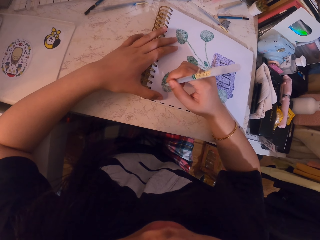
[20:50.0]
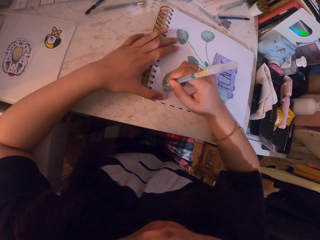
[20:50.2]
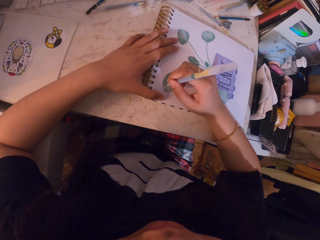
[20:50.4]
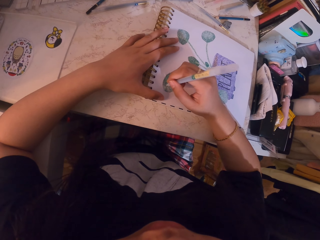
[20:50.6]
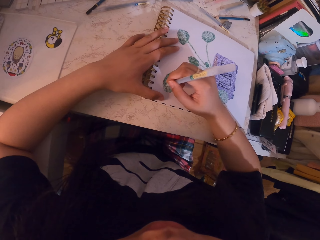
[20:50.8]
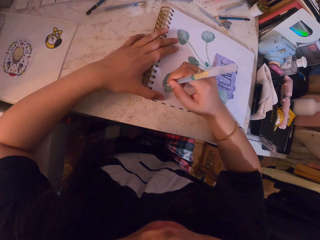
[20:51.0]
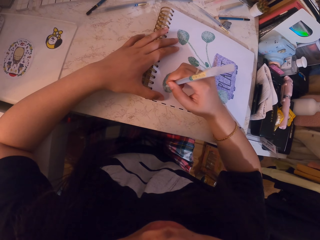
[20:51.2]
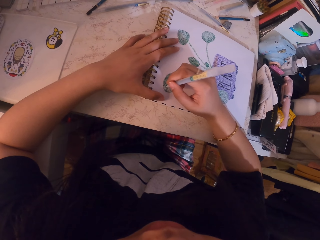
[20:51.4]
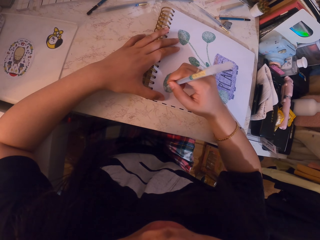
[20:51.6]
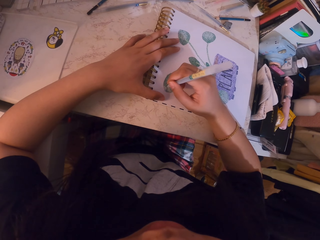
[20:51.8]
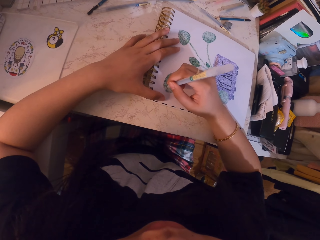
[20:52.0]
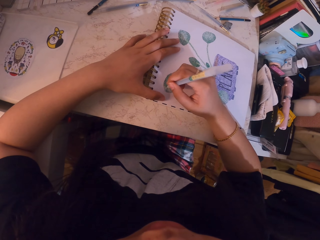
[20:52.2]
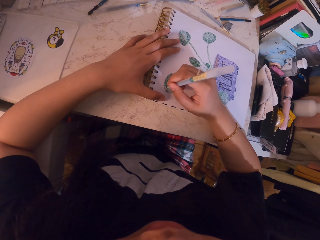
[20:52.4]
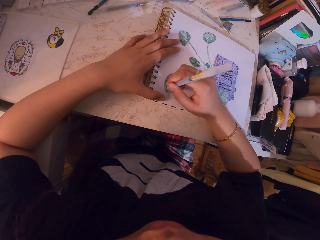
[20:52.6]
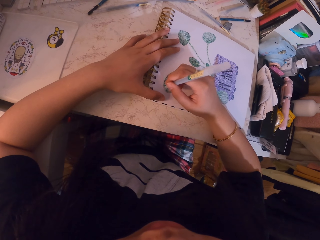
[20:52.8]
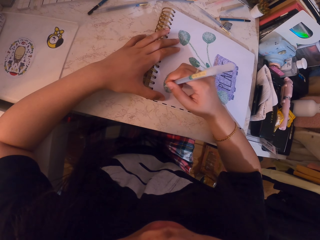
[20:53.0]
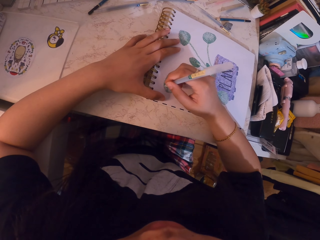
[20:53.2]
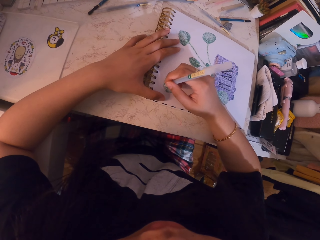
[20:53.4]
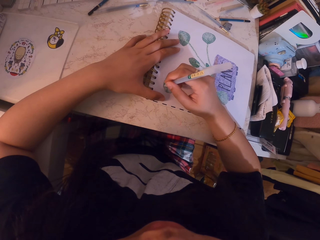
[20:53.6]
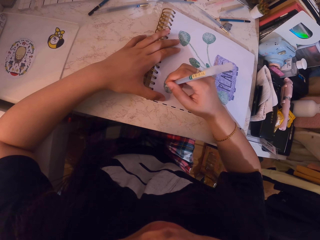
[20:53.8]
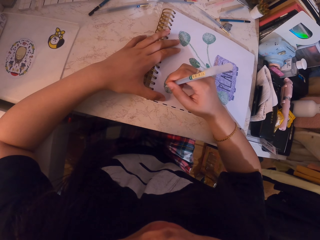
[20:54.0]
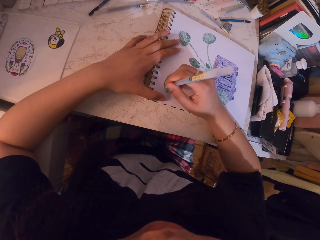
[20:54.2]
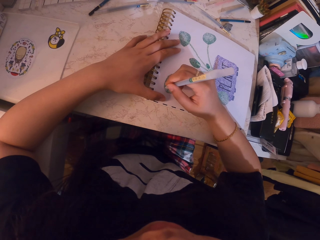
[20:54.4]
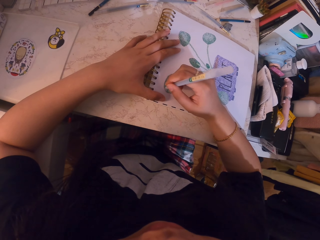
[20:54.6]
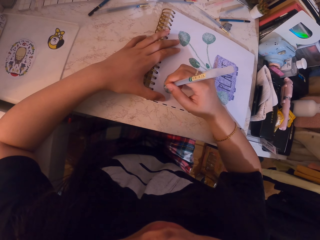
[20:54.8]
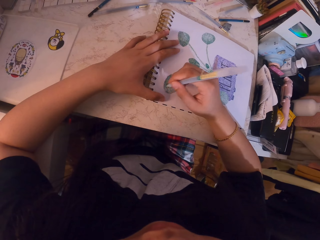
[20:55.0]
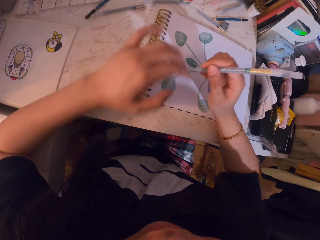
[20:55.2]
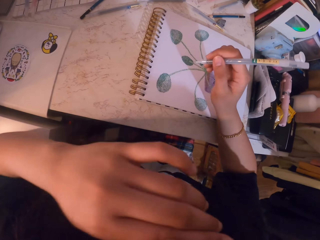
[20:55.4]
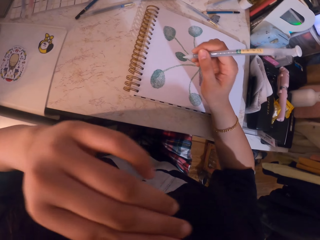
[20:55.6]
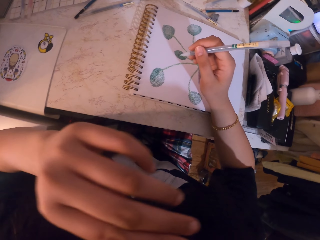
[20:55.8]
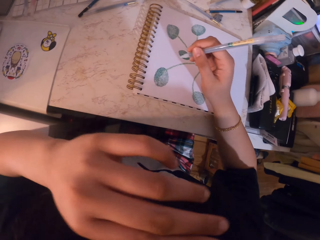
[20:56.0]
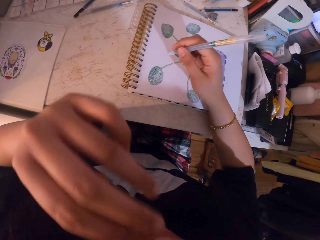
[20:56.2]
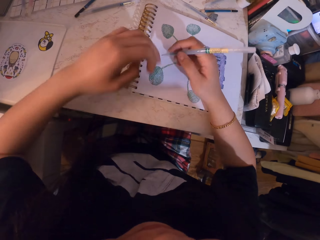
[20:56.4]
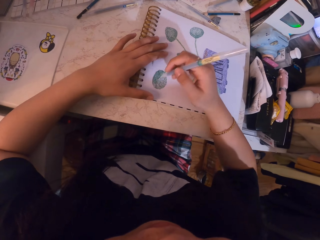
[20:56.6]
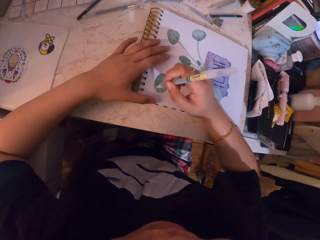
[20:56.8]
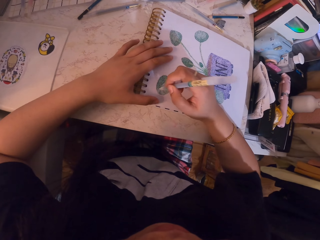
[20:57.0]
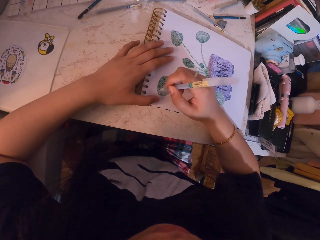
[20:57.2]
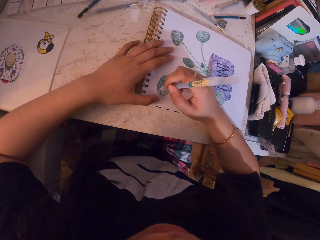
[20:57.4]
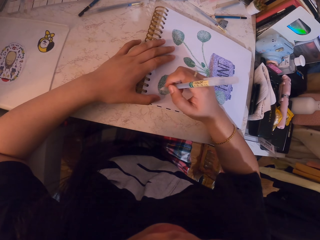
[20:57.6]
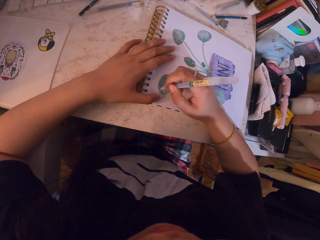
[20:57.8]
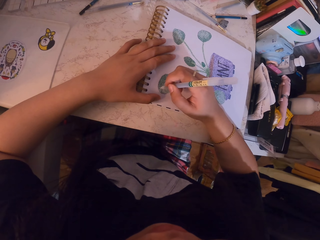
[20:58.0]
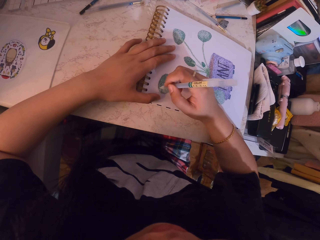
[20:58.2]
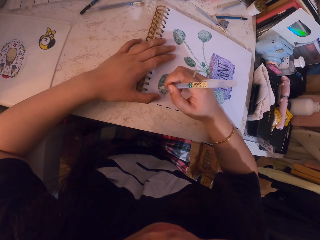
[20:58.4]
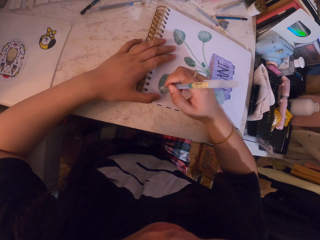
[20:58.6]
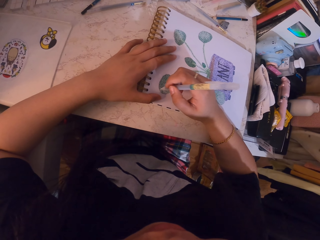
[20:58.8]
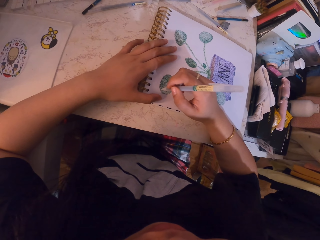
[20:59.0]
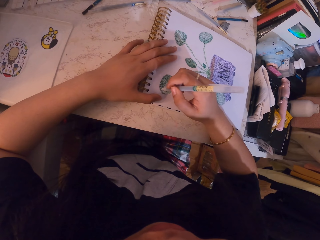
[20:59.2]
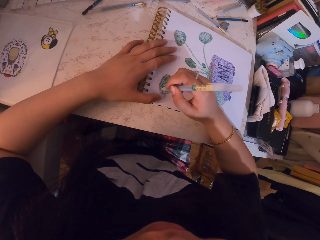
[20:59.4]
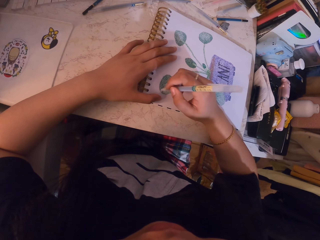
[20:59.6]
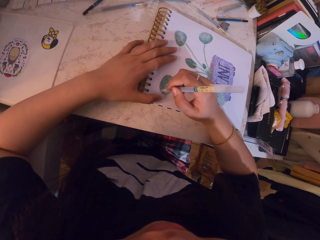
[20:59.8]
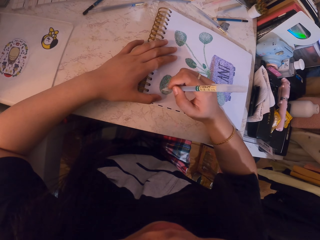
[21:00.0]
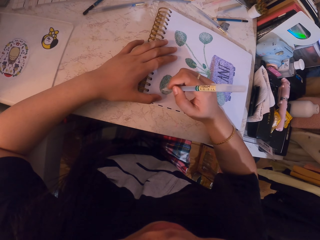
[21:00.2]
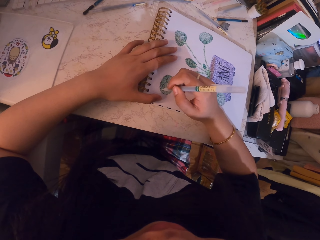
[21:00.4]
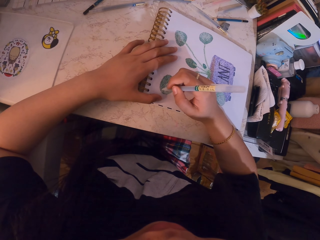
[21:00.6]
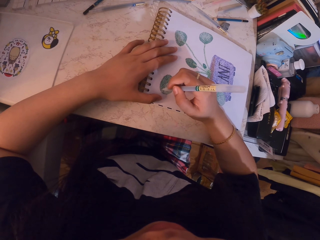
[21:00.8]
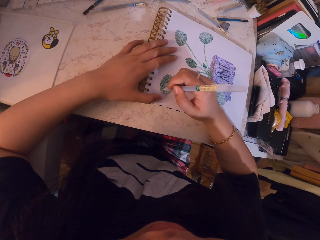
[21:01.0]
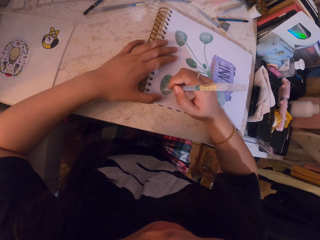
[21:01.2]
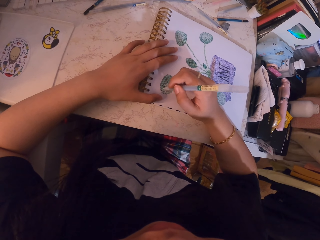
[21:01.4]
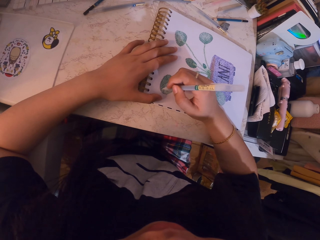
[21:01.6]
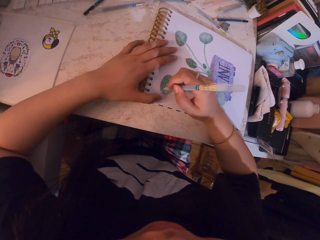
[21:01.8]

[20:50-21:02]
The camera wearer holds a face. They wipe the face. They paint the sketch with the pen.

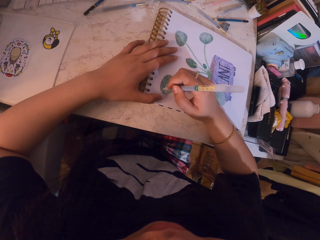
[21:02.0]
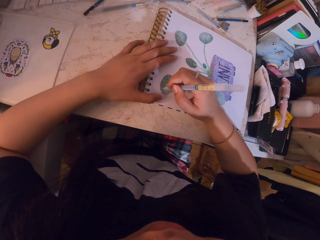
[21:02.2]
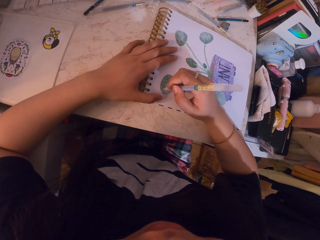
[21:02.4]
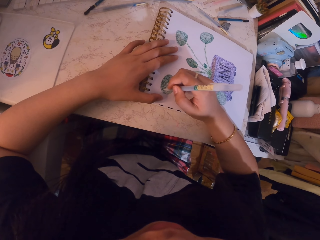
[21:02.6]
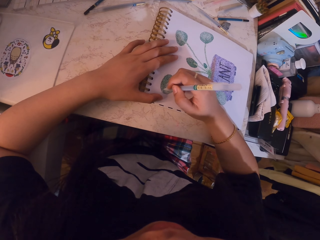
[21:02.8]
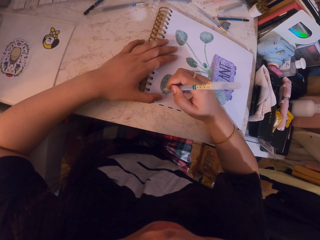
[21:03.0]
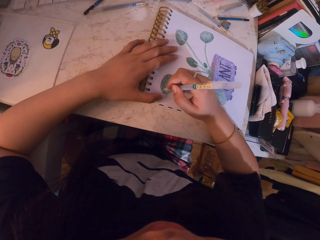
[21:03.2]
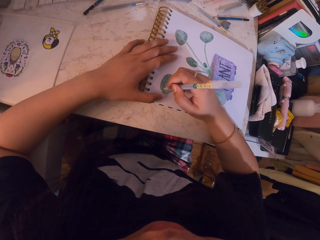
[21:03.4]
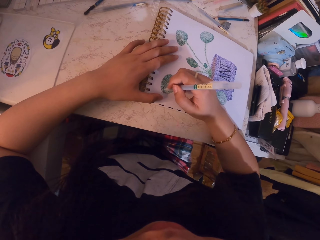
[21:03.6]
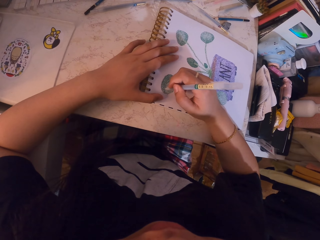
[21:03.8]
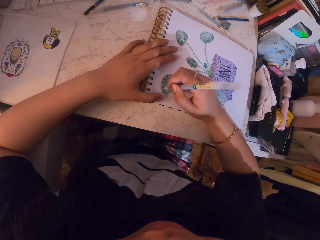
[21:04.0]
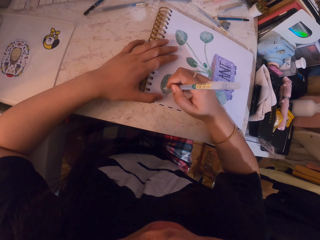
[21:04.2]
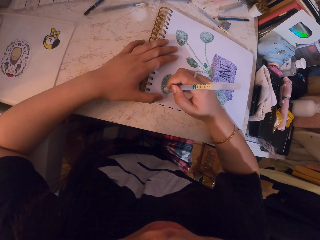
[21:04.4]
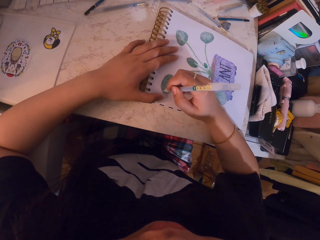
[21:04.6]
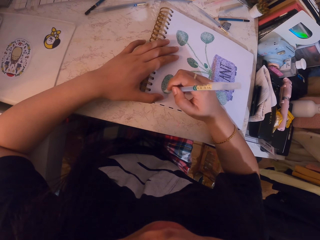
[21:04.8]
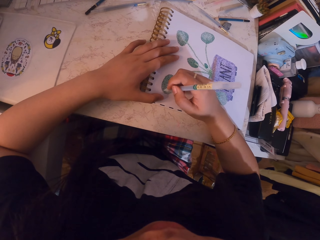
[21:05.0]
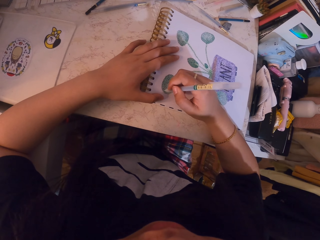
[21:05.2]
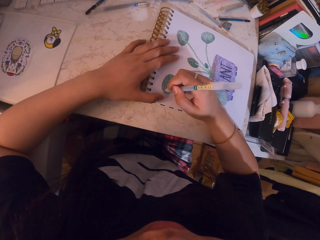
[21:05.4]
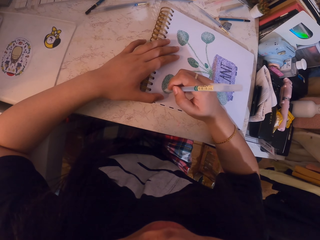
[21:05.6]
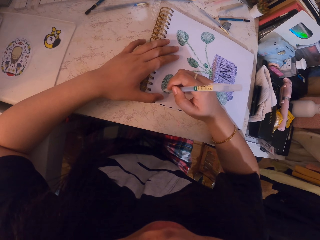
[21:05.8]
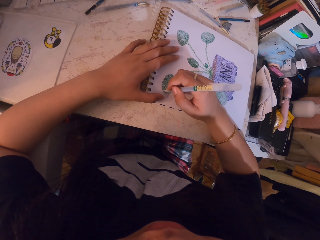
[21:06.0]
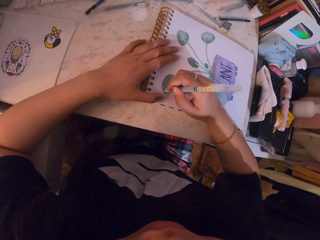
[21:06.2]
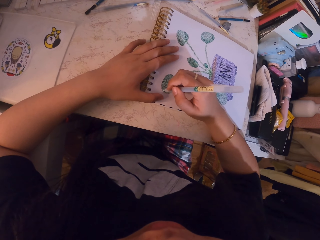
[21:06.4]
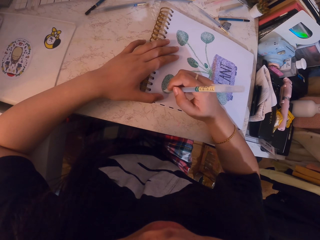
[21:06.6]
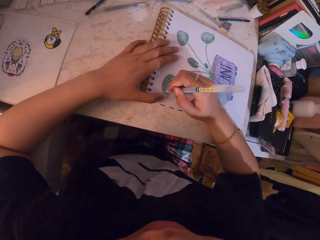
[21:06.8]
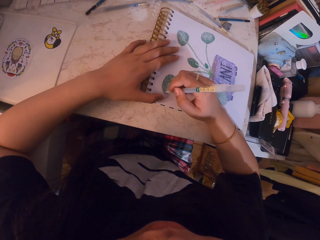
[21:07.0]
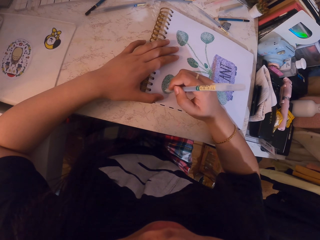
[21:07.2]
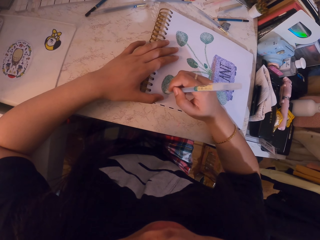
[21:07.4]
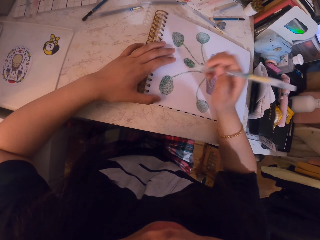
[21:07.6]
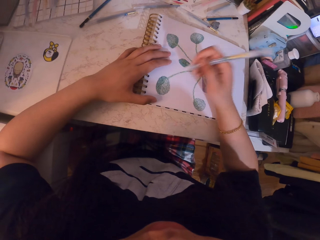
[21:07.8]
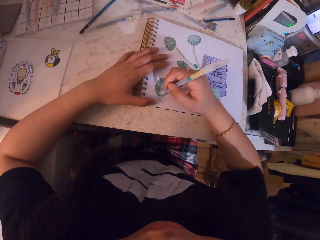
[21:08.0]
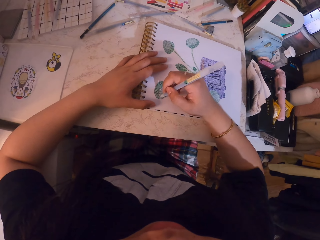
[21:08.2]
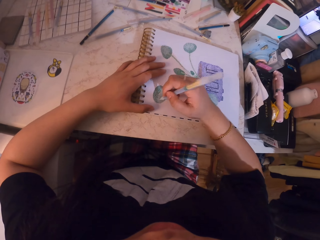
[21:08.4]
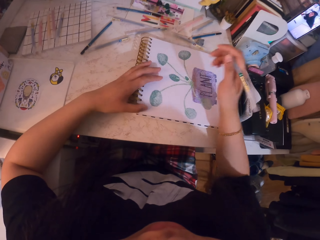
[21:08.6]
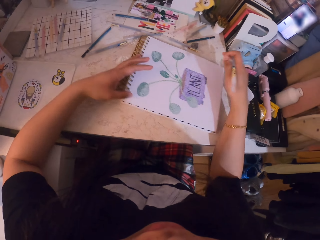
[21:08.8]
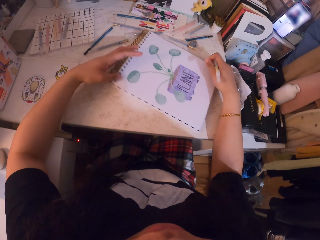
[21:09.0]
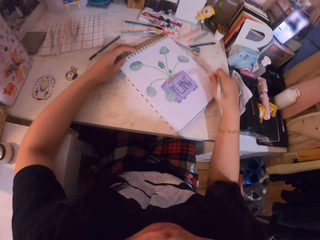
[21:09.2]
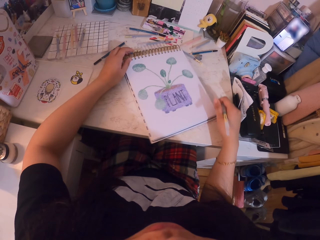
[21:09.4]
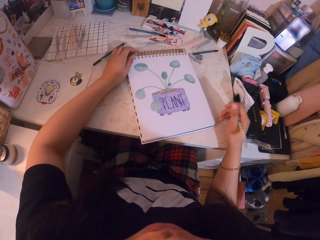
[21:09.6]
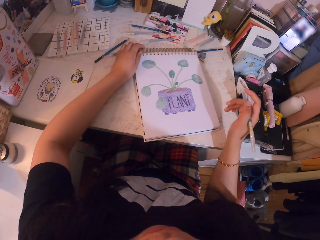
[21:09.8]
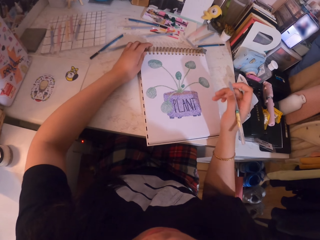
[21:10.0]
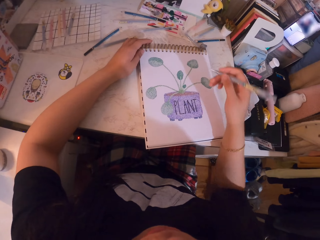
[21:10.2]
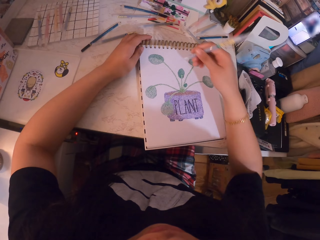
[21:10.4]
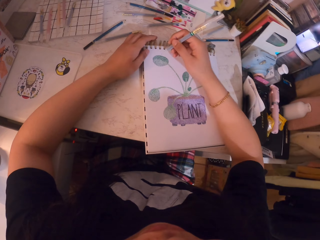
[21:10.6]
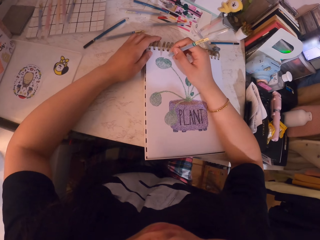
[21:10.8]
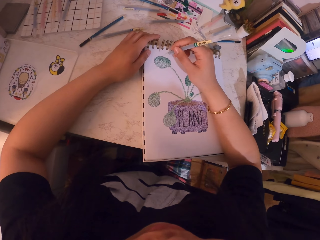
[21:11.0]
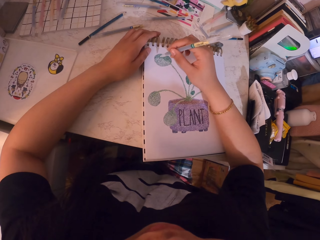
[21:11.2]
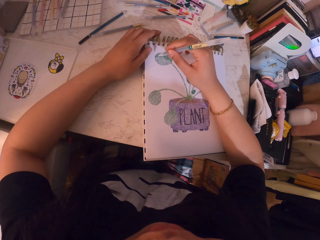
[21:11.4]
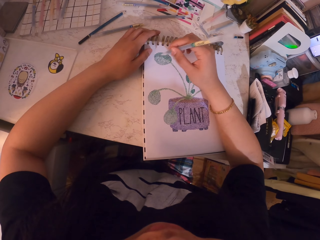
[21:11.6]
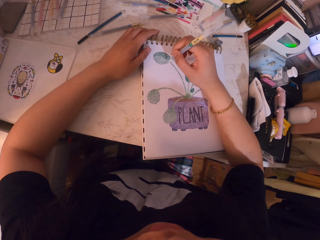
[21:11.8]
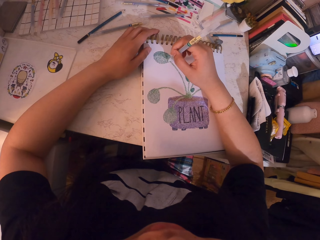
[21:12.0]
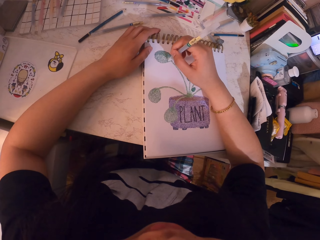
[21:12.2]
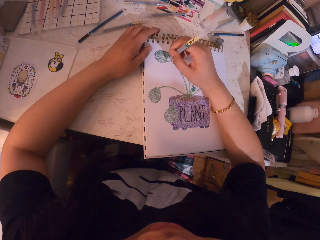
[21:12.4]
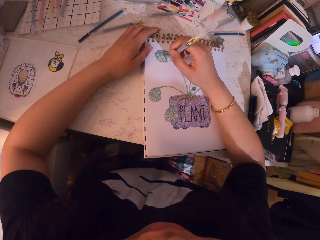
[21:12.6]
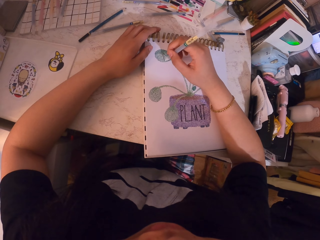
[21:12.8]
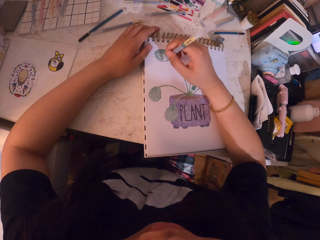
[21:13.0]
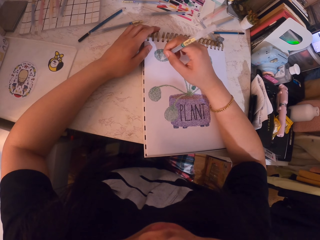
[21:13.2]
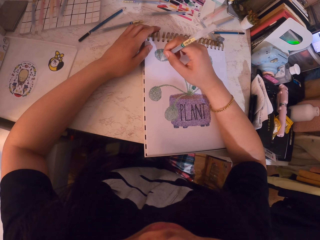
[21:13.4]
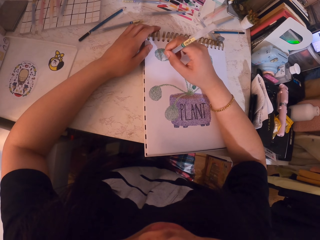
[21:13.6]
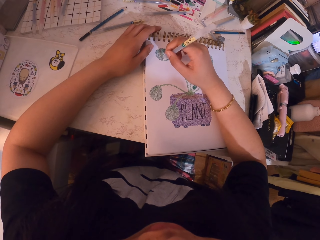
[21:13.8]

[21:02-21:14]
The camera wearer holds a book. They draw a paint with a pen. They turn to the side. They adjust the book. They turn the book around. They turn to the side. They draw a paint with the pen.
